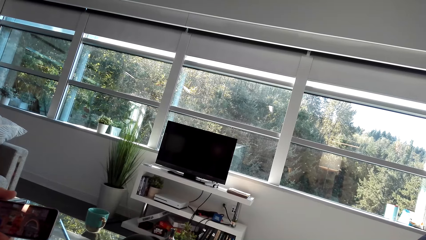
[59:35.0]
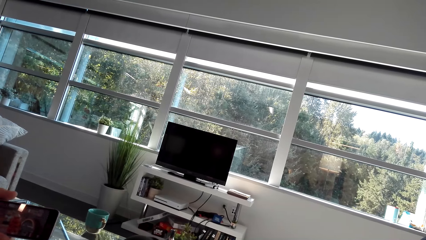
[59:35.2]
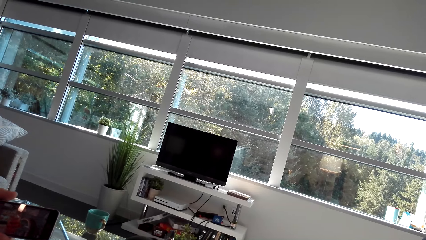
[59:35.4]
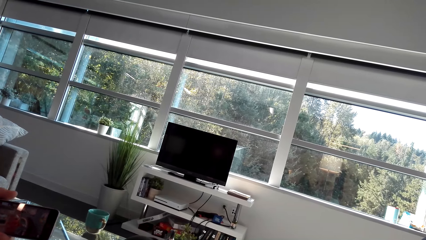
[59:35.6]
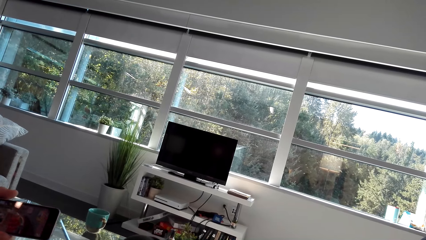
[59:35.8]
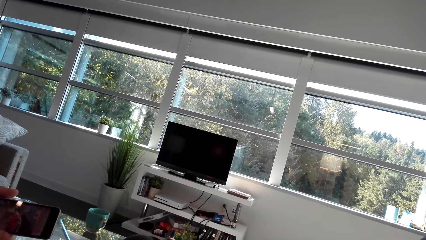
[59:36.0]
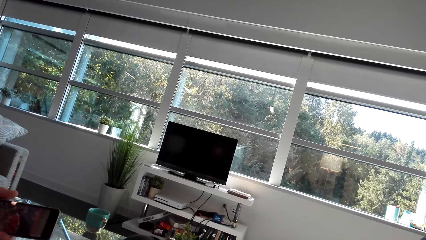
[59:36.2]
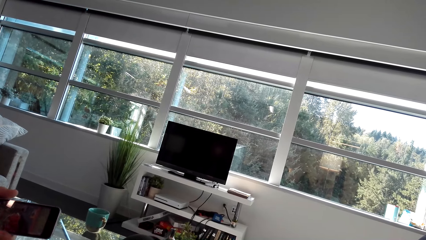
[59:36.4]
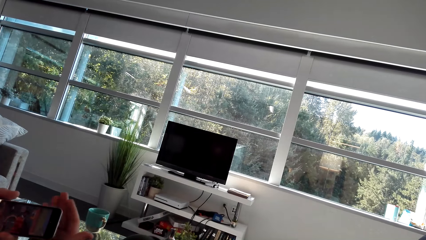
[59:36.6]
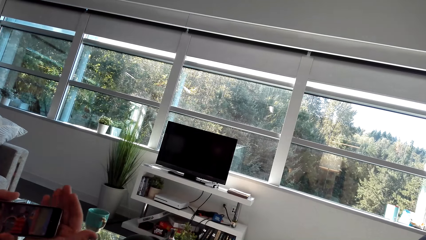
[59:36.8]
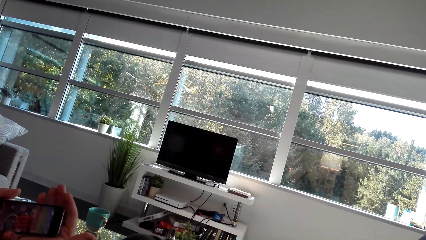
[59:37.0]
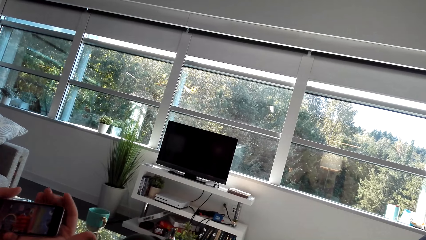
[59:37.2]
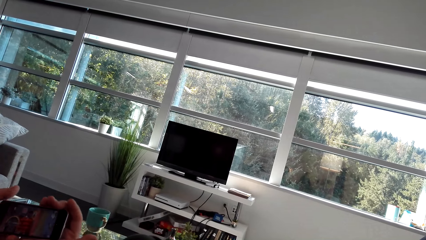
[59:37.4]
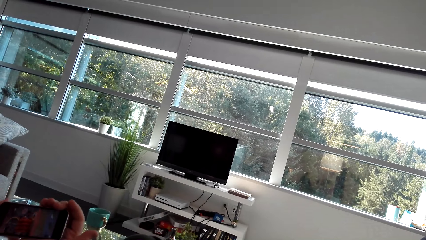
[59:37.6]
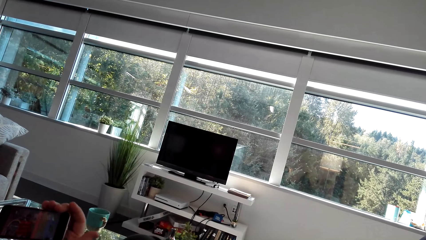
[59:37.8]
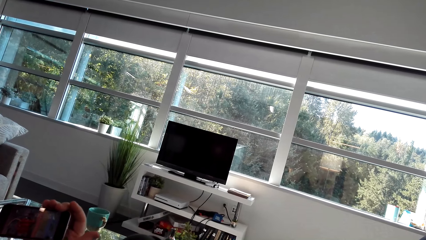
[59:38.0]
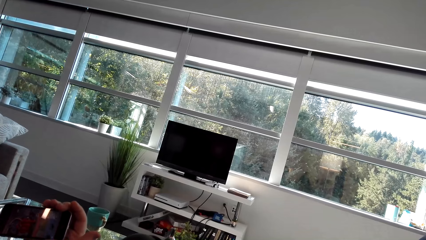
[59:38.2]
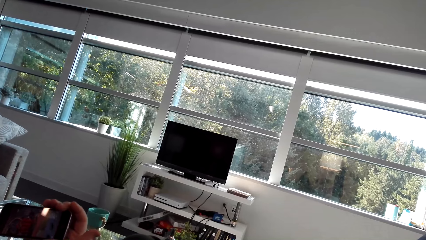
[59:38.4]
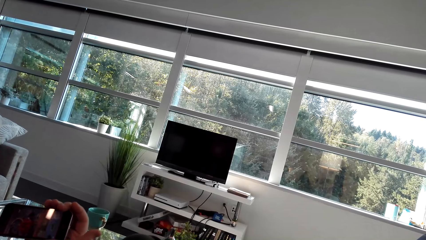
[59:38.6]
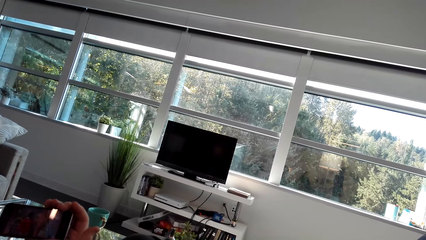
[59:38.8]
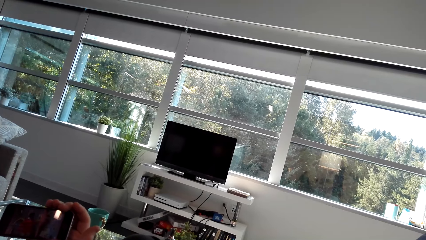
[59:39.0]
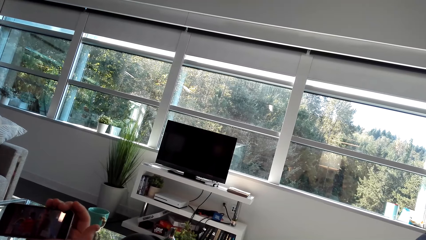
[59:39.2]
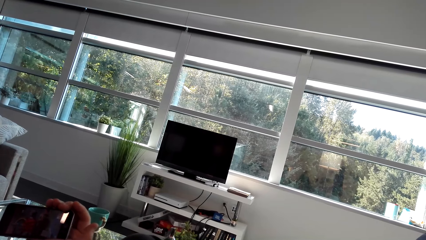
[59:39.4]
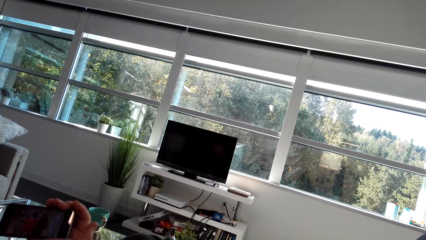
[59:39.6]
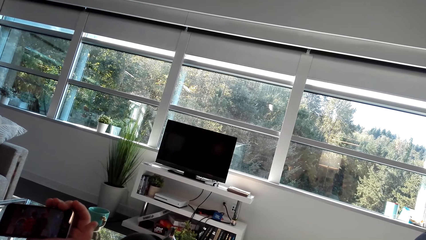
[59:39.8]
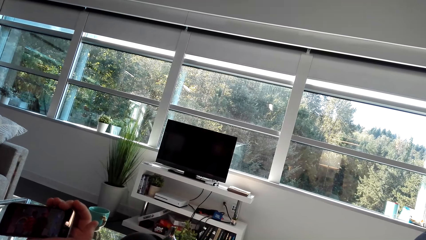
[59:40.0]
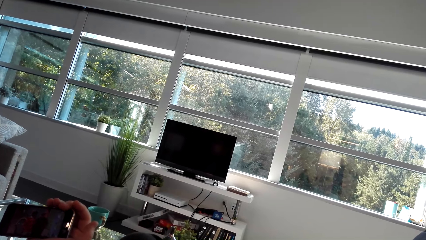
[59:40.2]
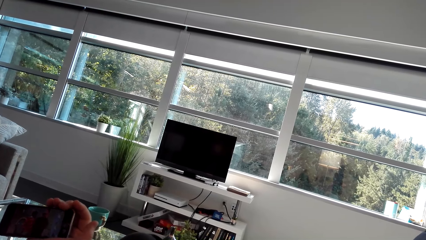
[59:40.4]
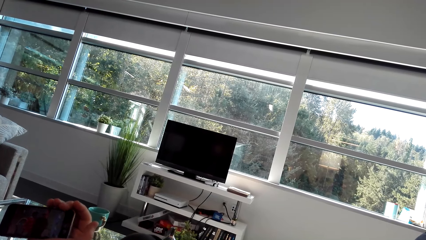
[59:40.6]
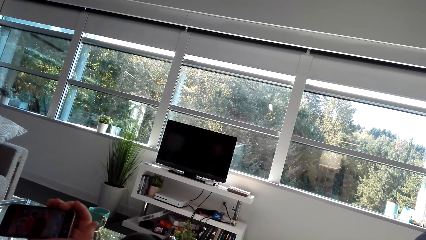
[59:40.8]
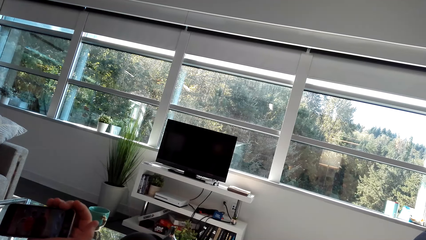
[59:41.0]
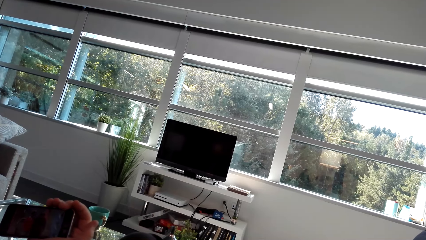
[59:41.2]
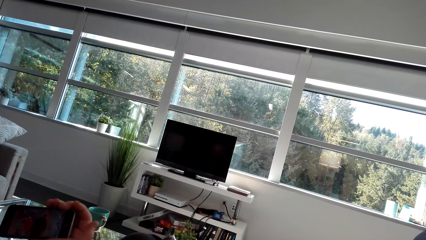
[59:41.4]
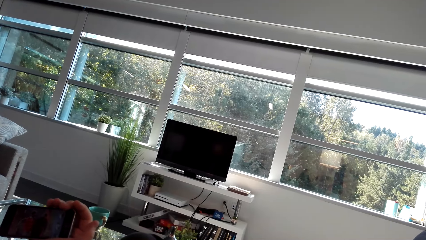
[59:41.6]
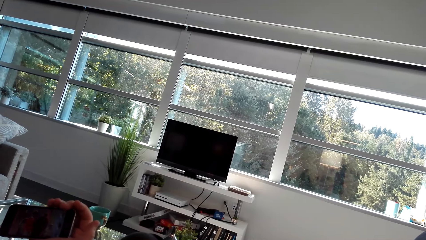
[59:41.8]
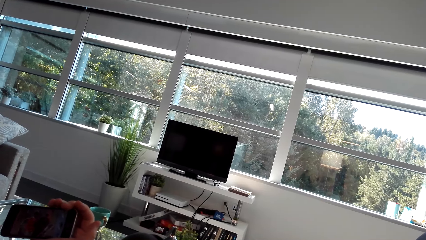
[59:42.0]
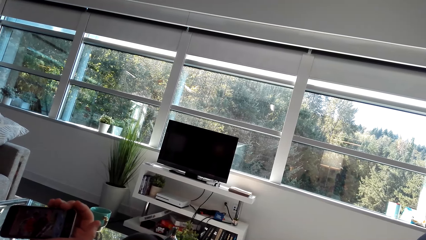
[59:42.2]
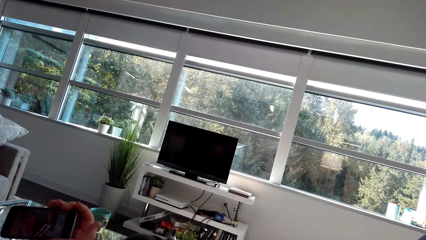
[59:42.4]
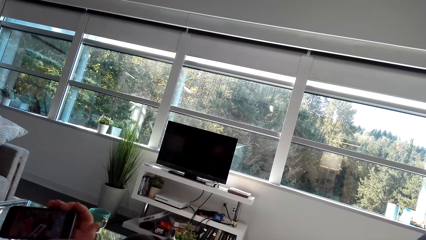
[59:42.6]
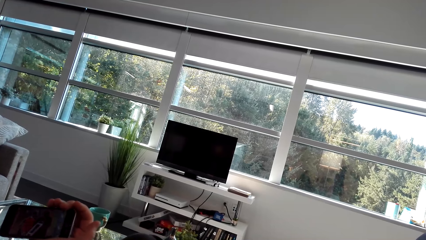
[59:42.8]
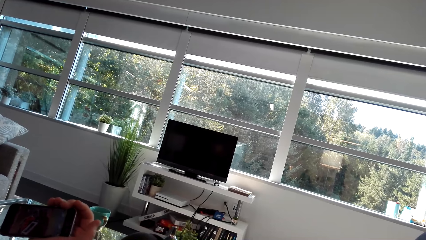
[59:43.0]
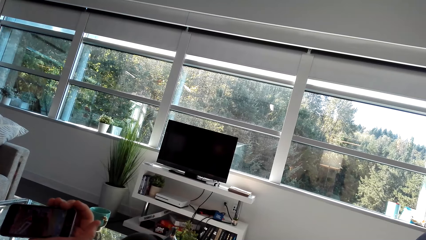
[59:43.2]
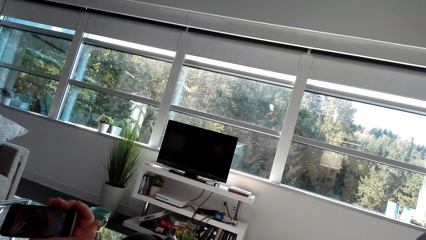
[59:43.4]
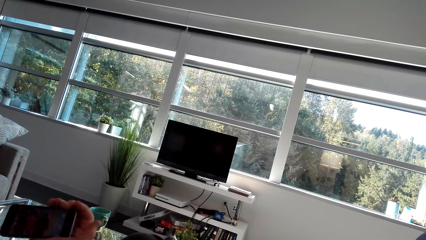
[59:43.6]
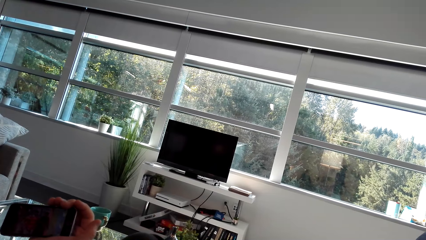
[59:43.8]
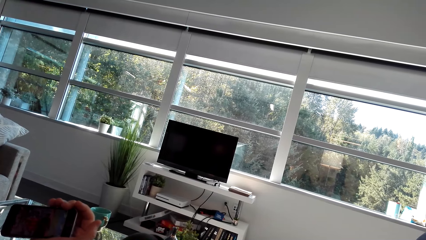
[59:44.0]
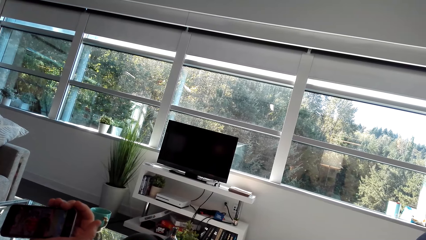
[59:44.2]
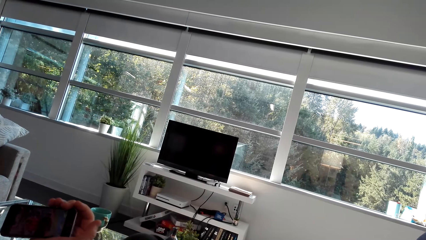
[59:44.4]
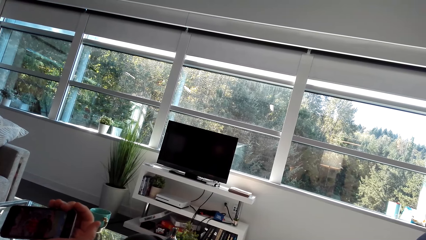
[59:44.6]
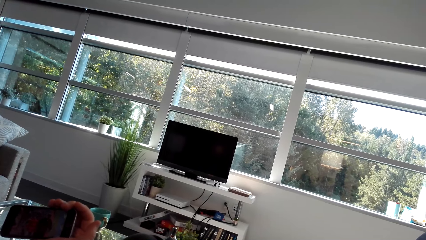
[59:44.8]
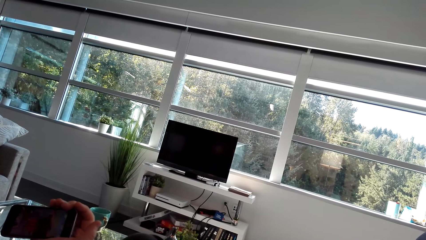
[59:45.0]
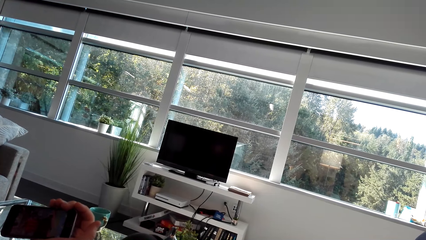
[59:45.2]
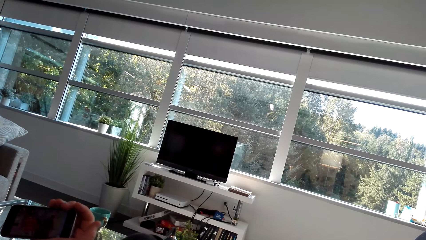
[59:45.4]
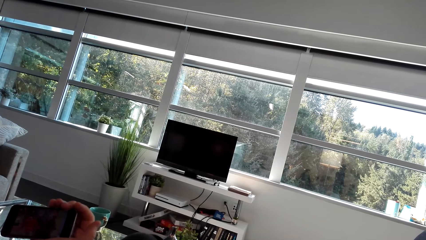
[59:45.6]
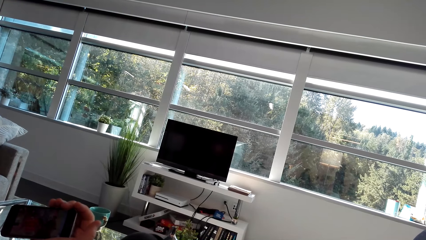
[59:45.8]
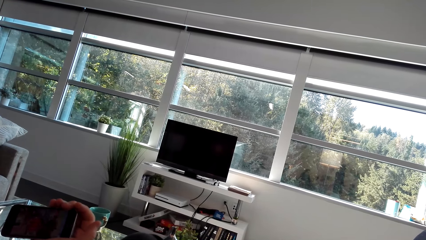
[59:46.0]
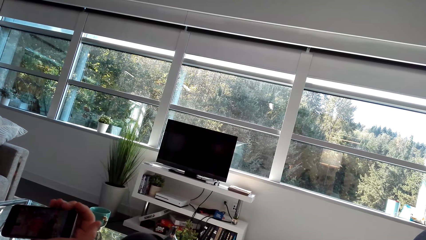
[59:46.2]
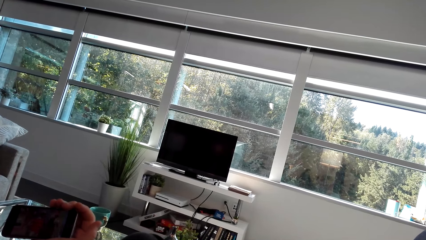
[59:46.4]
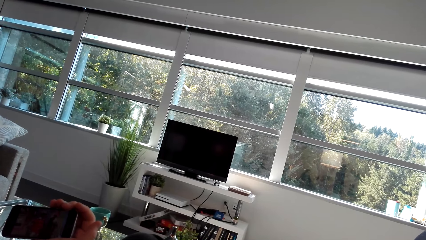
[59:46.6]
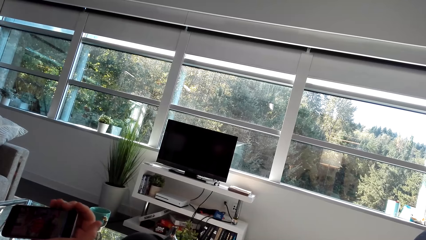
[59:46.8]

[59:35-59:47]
A man moves the hand. The man watches the video.

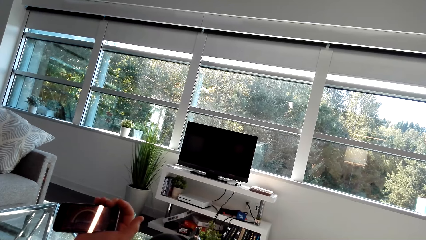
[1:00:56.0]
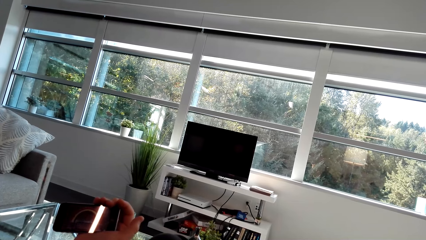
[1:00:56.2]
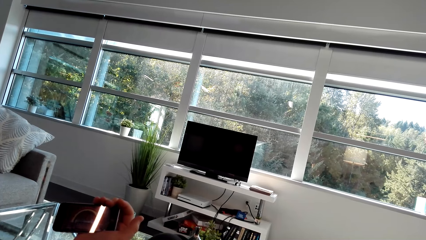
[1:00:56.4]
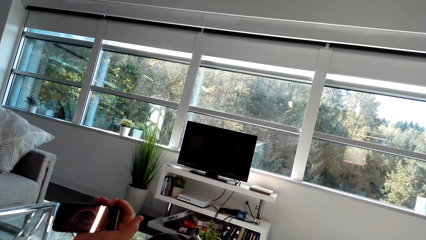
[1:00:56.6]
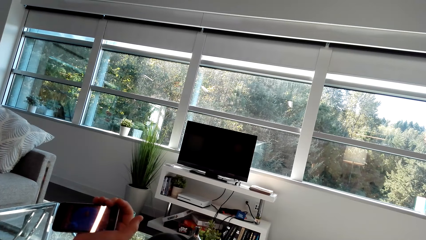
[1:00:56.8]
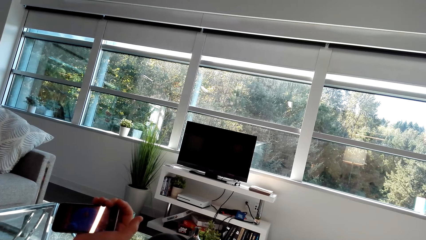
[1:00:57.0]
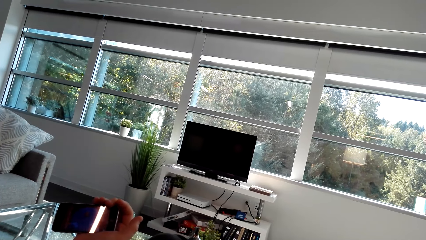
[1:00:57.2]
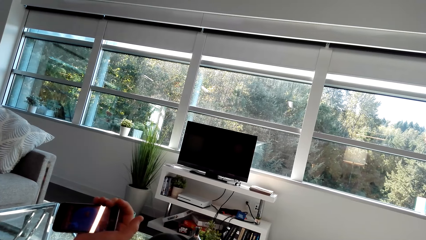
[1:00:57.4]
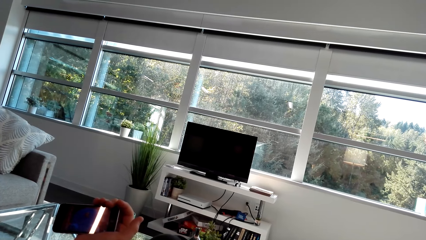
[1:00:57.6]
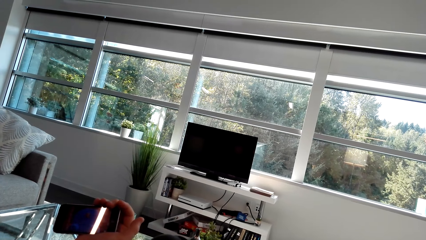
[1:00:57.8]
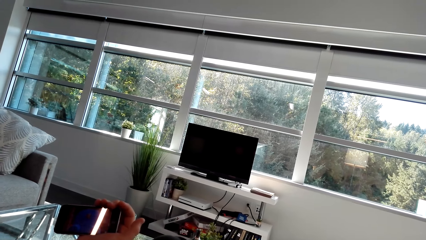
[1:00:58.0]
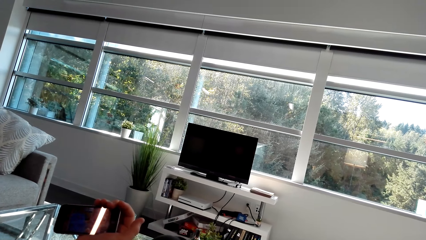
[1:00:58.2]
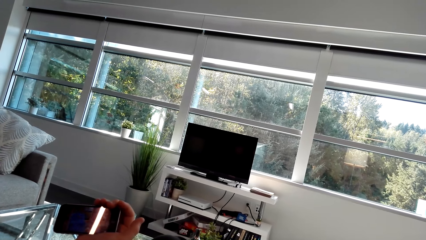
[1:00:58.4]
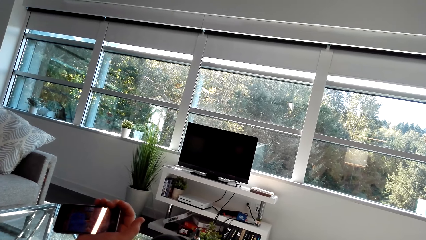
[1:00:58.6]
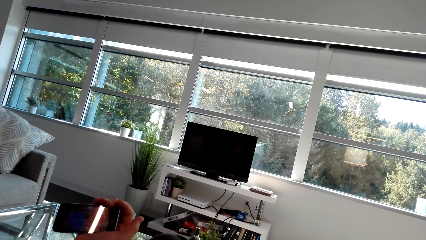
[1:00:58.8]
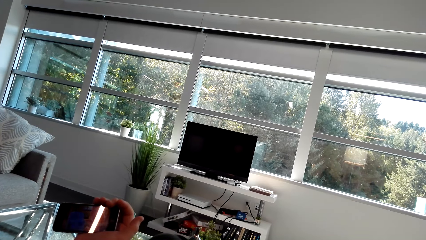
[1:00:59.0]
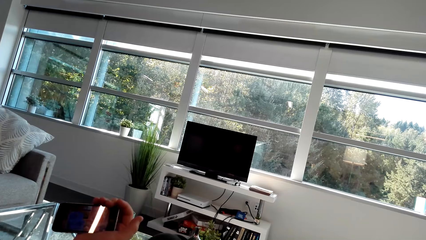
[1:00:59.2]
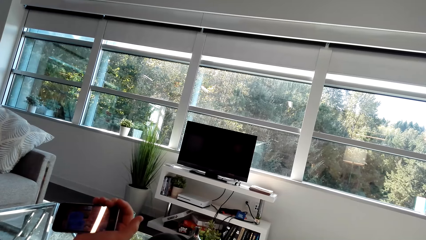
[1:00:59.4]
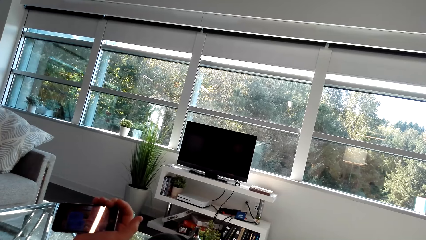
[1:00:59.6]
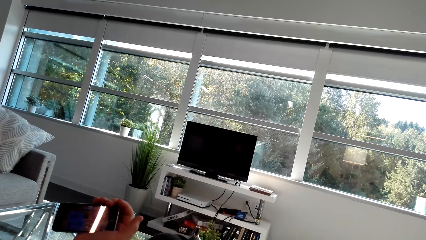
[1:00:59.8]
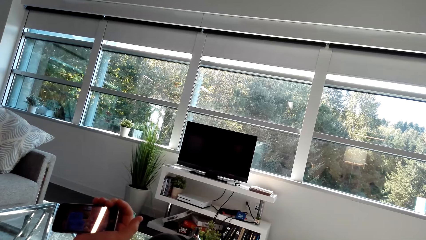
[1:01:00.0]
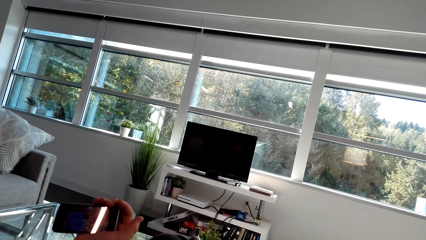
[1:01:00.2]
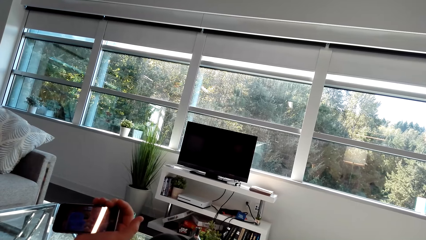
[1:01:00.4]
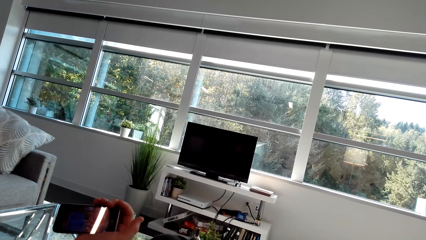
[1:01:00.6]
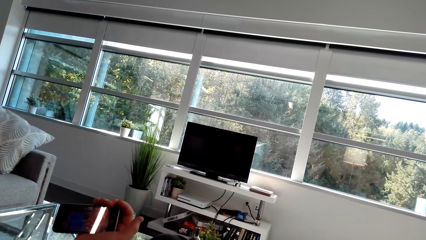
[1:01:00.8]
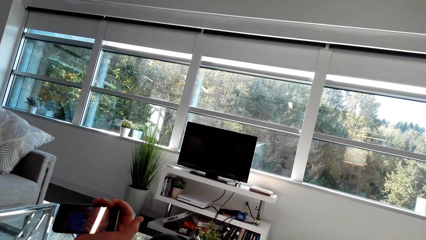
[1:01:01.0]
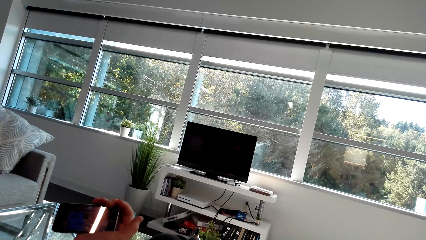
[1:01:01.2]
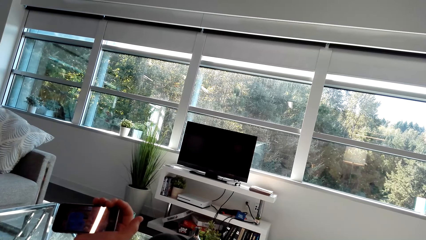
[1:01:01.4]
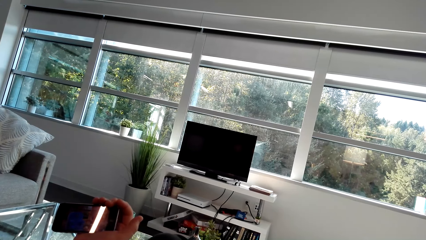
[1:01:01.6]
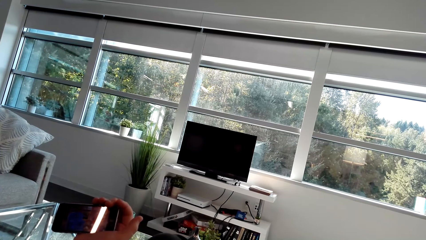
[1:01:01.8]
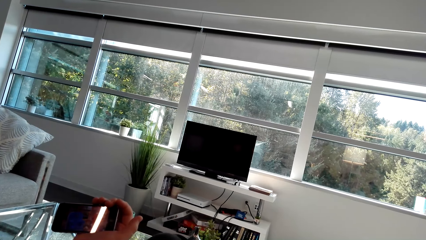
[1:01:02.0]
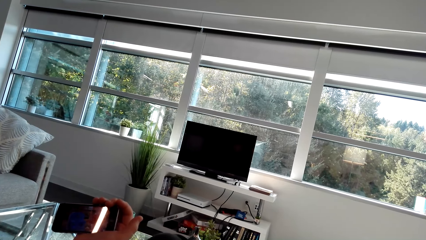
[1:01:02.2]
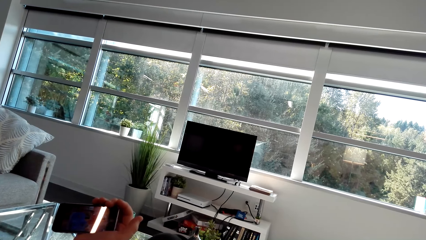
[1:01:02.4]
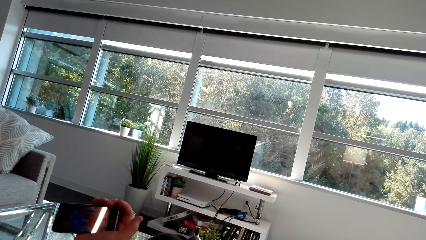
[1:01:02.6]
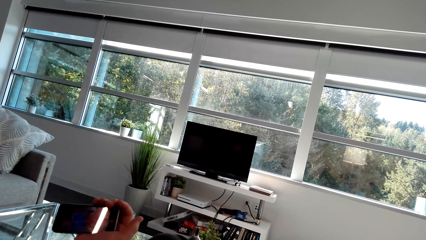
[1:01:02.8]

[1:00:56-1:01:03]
The camera wearer watches a video on his phone.
